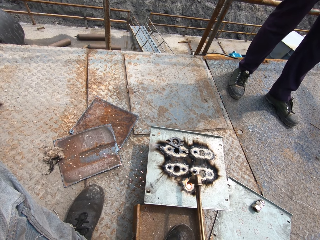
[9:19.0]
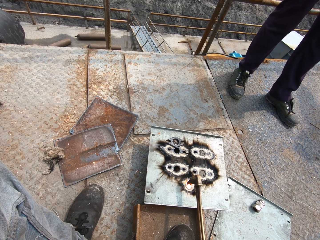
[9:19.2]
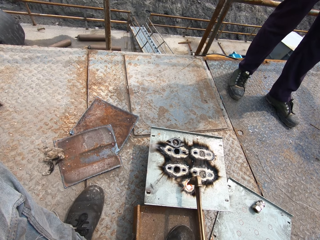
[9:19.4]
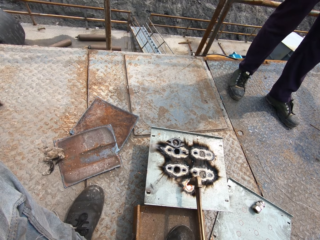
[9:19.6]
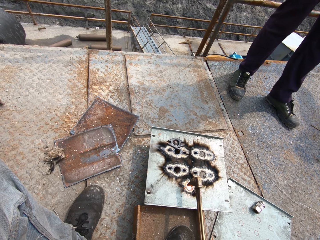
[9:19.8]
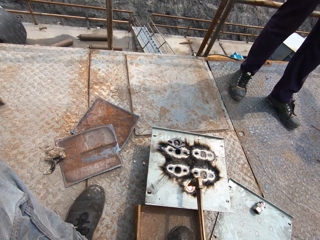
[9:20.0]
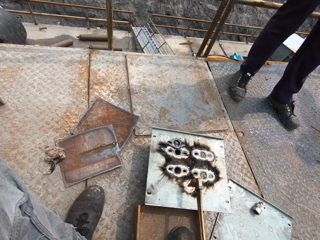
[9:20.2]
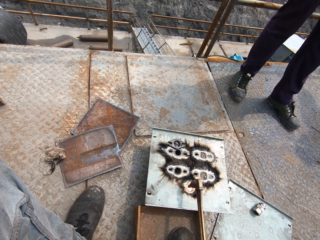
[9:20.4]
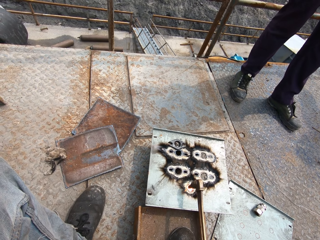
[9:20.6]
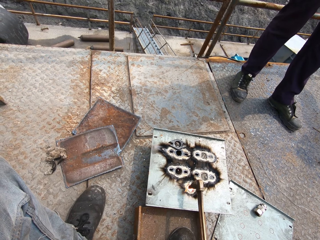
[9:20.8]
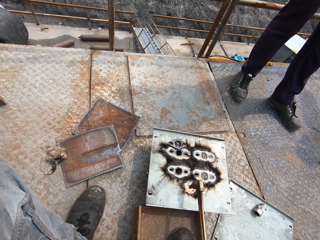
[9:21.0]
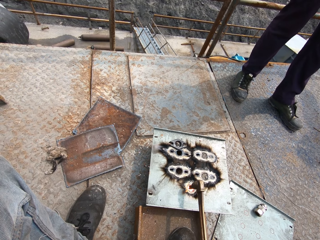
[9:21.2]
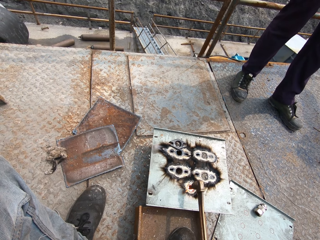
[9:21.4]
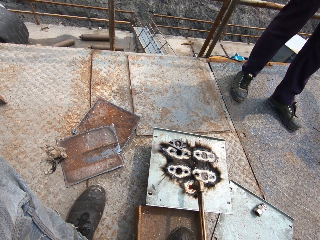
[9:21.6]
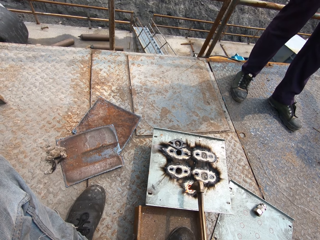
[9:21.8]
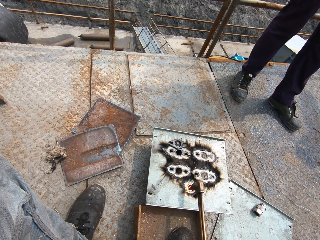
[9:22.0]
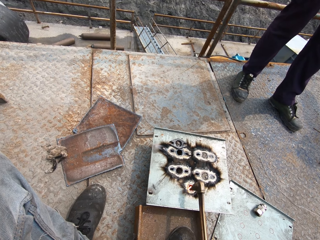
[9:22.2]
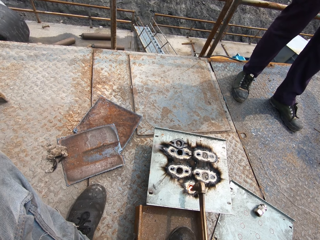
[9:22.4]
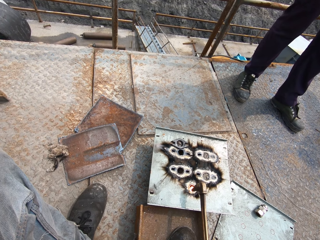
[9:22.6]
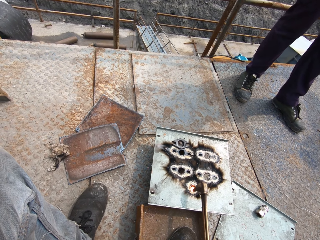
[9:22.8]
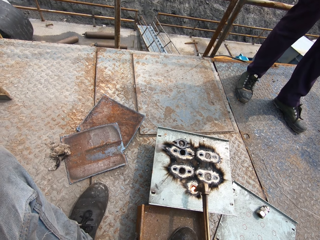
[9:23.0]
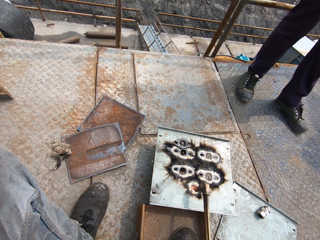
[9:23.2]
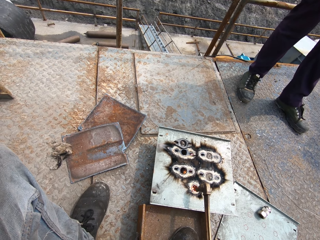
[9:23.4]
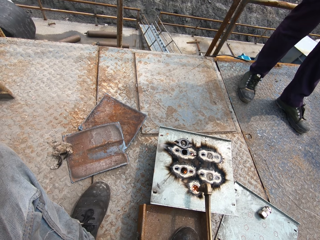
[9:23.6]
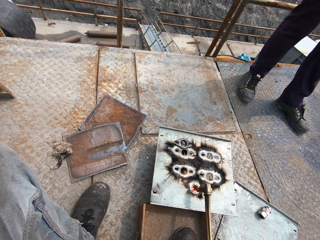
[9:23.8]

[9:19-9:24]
A man interacts with another man.

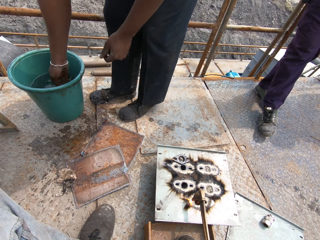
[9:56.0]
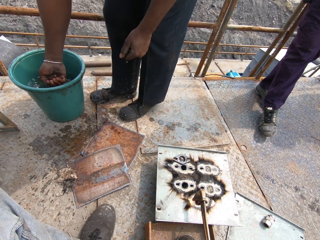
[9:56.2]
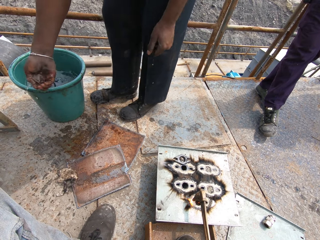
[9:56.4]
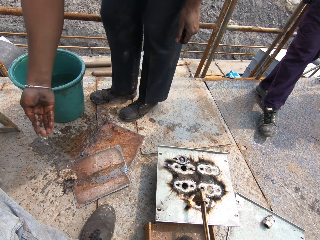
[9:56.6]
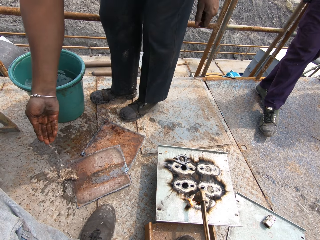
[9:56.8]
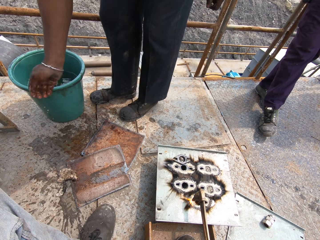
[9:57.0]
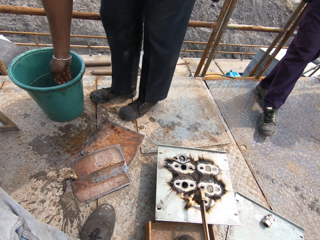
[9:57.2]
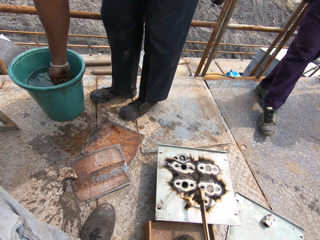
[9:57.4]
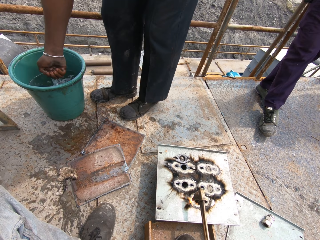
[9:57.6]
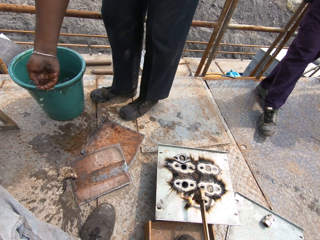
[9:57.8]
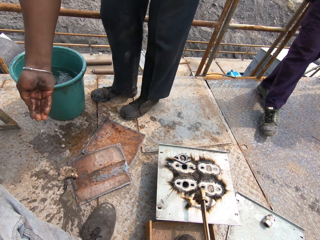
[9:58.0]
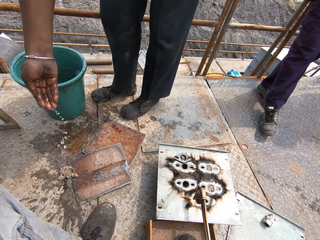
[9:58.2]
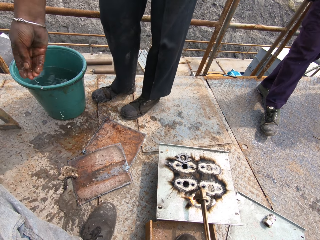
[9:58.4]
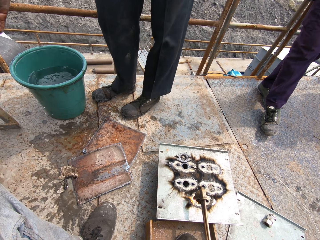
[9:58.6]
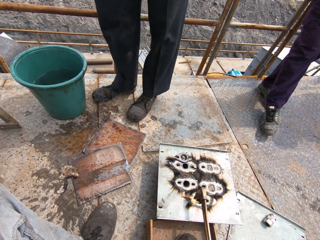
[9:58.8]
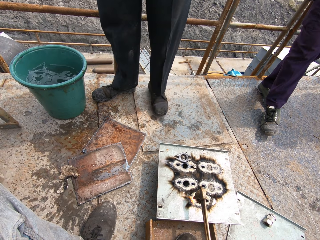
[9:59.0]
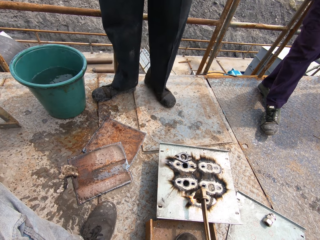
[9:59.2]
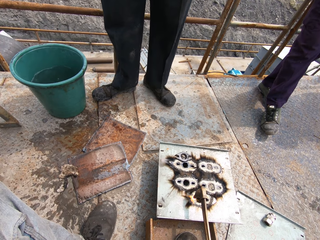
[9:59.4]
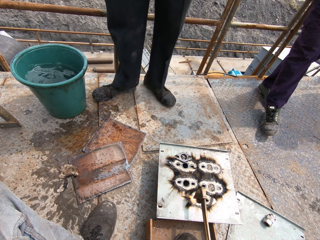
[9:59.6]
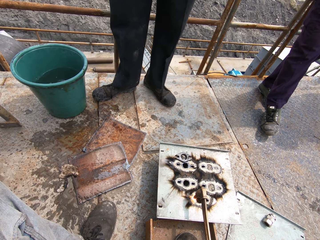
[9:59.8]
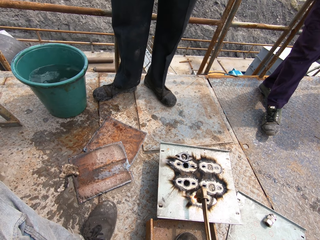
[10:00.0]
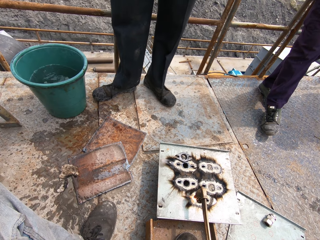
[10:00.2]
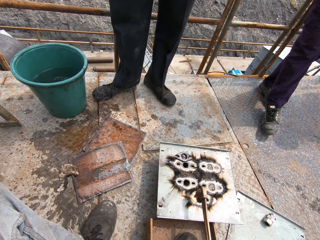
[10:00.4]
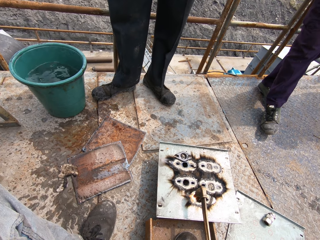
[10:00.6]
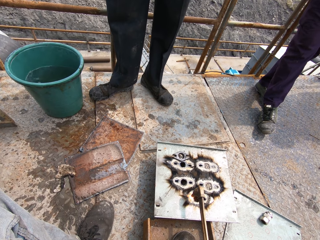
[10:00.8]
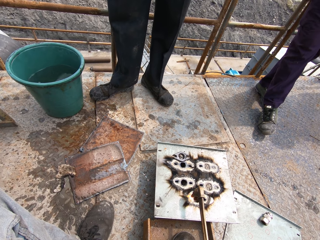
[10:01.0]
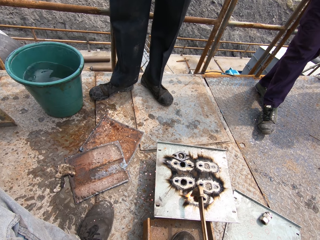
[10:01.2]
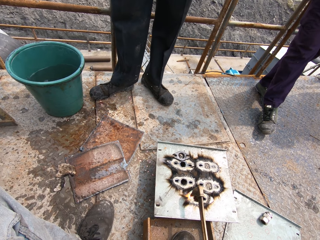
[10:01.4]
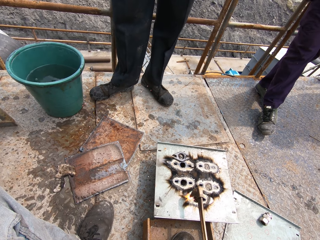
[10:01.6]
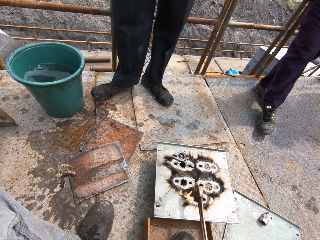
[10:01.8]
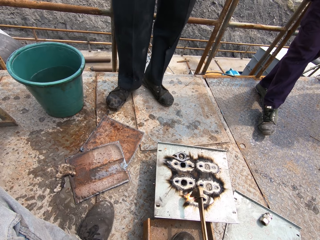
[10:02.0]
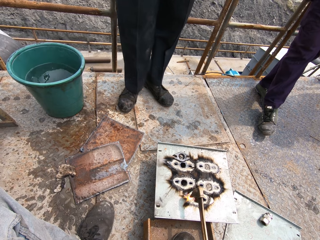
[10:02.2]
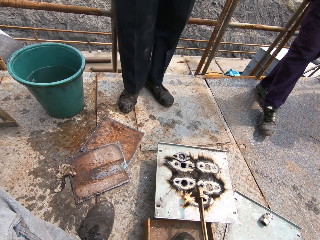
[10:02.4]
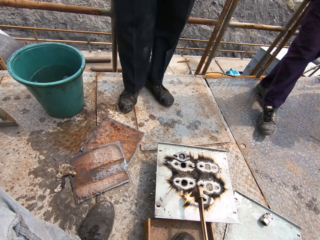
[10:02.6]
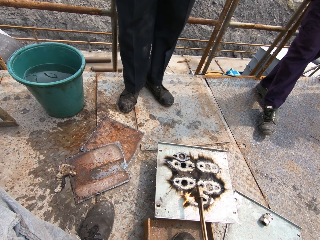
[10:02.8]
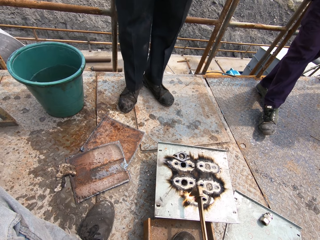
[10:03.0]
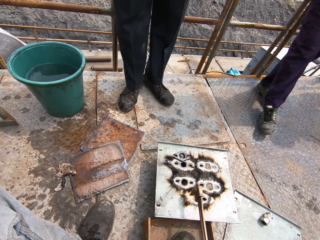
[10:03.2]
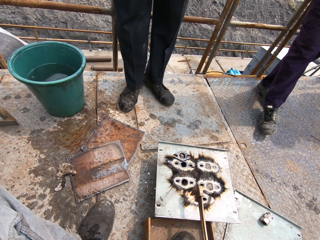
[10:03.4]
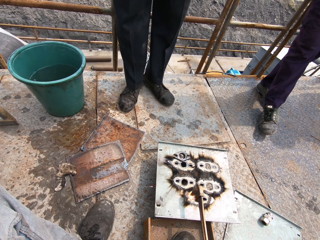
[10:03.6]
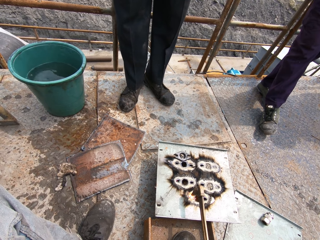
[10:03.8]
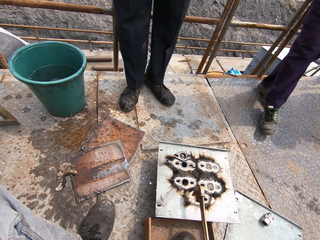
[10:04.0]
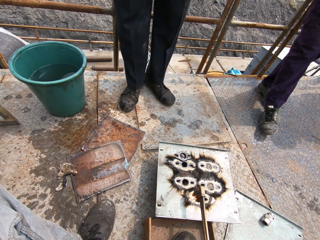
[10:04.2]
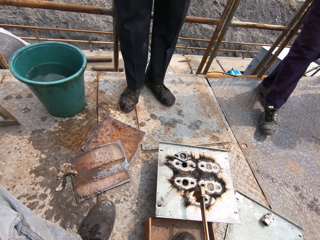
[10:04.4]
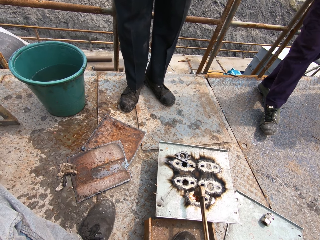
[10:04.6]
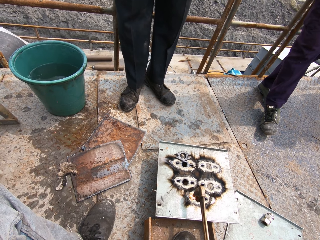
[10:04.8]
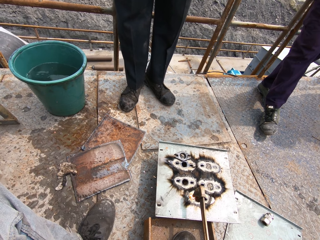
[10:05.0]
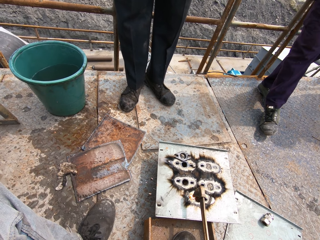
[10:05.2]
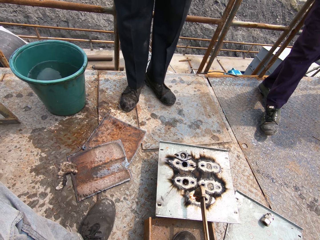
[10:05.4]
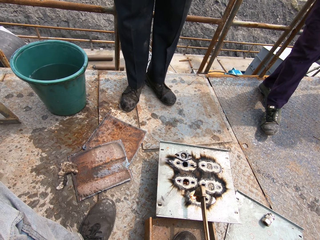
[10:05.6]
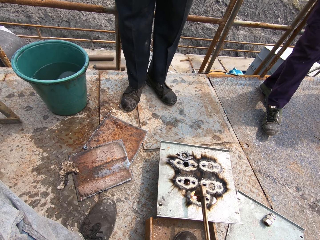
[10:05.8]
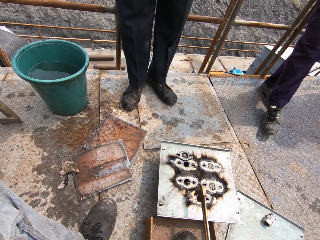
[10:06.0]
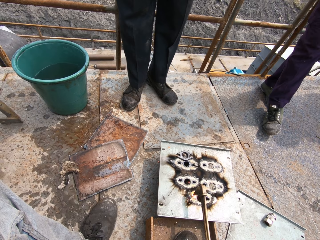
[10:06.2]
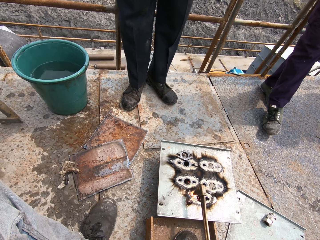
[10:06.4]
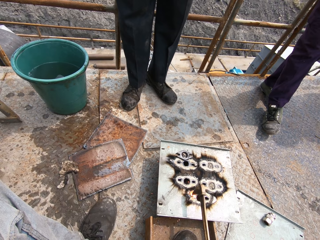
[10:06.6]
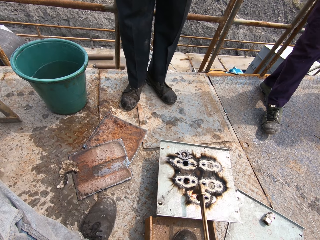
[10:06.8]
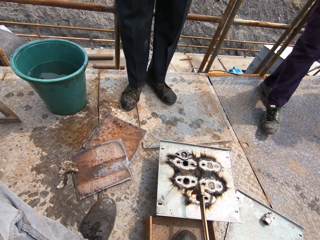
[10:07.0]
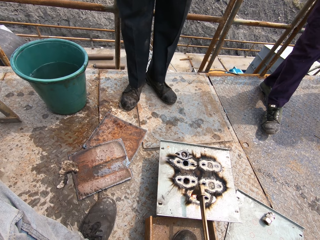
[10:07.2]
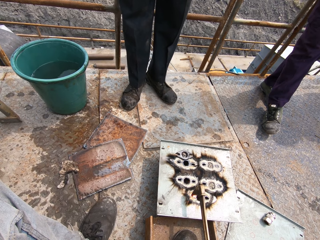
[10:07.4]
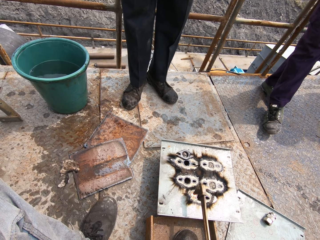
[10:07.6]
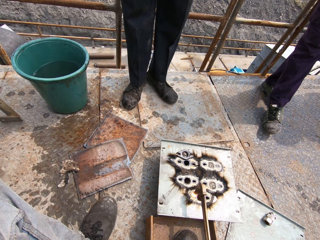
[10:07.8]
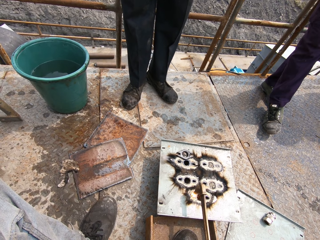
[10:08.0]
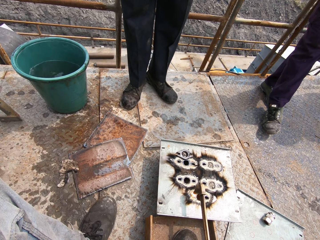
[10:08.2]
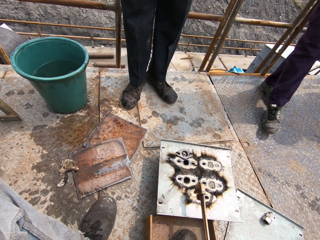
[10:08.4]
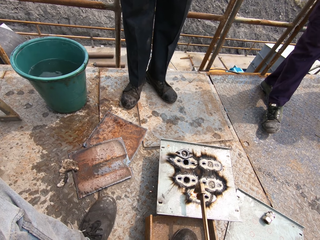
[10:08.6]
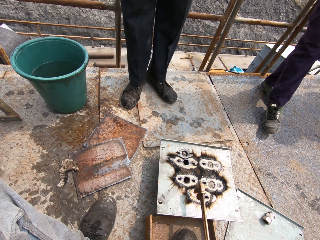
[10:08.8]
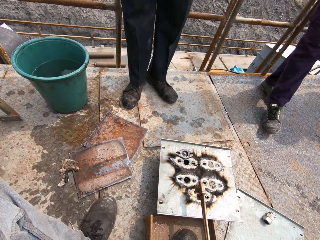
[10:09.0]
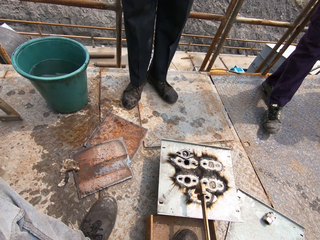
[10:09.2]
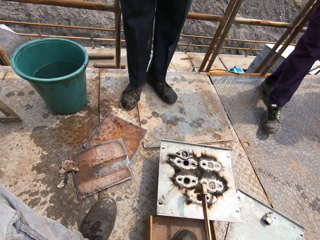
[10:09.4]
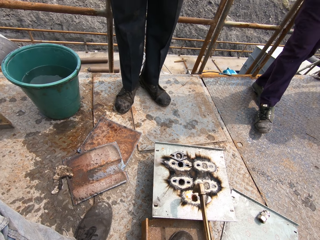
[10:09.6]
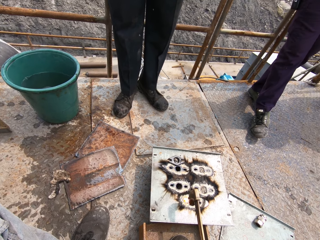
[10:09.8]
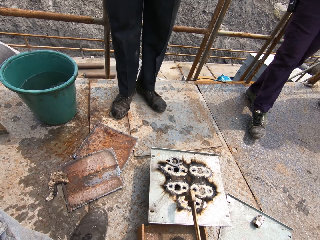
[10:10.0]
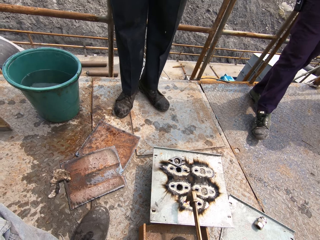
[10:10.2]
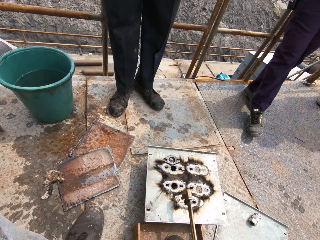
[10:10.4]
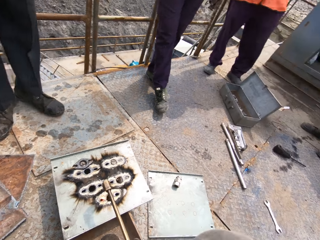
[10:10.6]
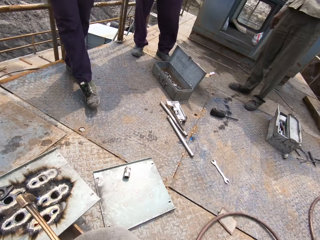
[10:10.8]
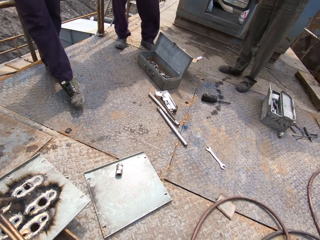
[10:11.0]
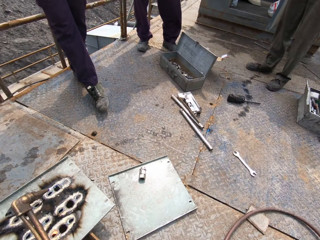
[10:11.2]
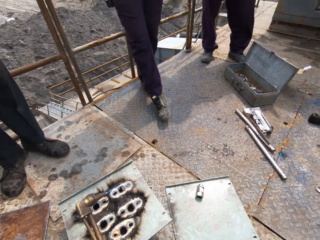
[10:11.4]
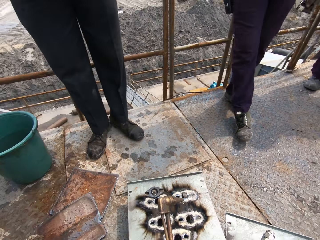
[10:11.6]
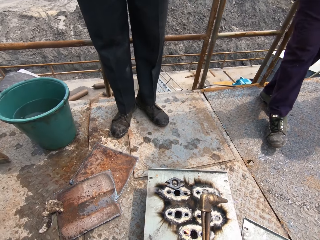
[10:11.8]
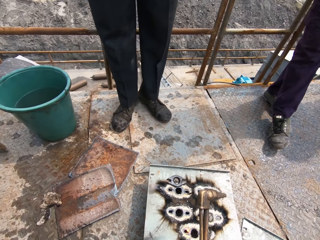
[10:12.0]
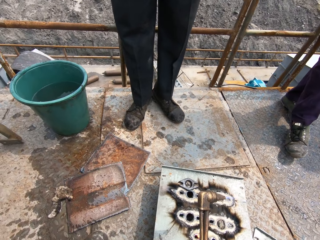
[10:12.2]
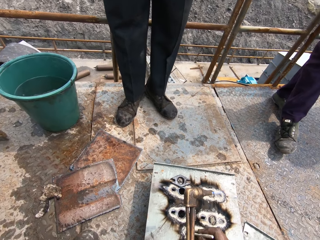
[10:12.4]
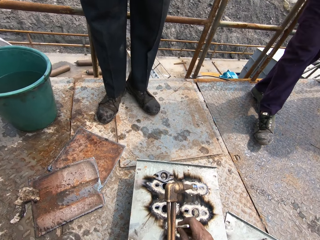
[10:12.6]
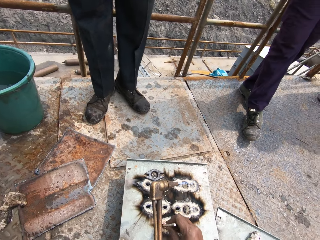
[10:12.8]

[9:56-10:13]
A man takes water from the bucket of water with his right hand. The man pours water on the ground with his right hand. The man takes water from the bucket of water with his right hand. The man pours water on the ground with his right hand. The camera wearer cuts a metal with the oxyacetylene welding machine. The first man interacts with another man. A third man stands across the camera wearer.
